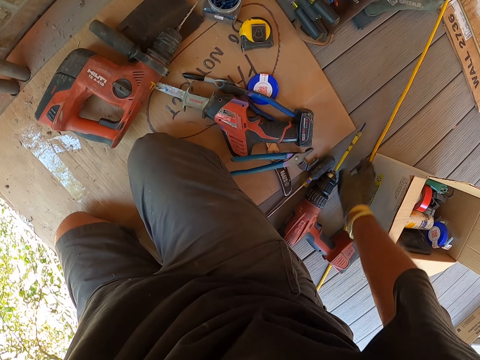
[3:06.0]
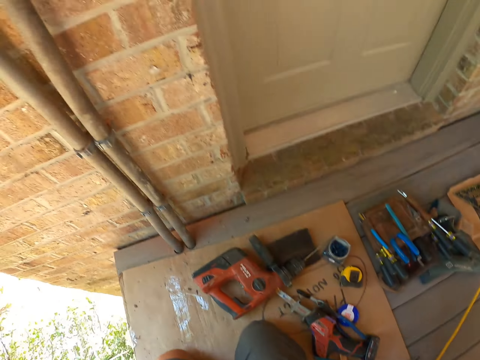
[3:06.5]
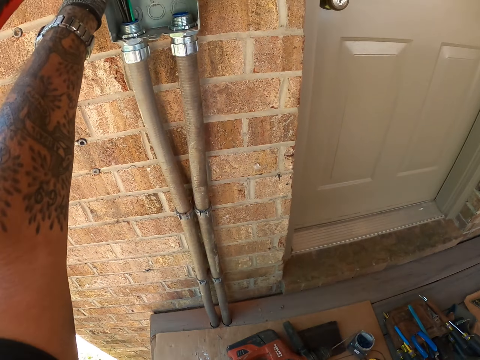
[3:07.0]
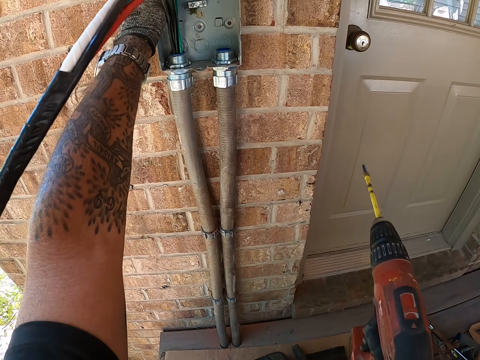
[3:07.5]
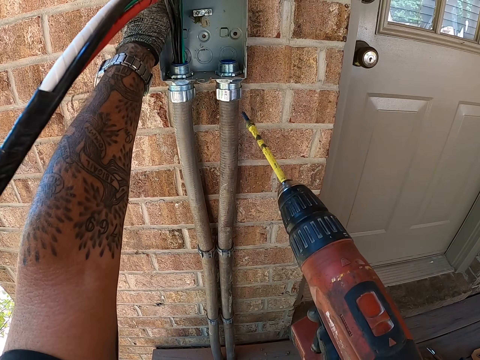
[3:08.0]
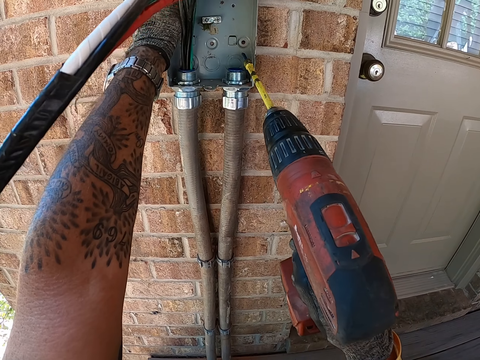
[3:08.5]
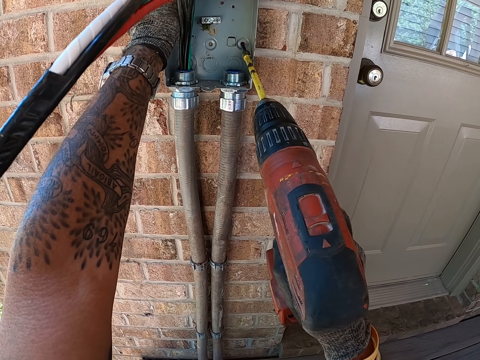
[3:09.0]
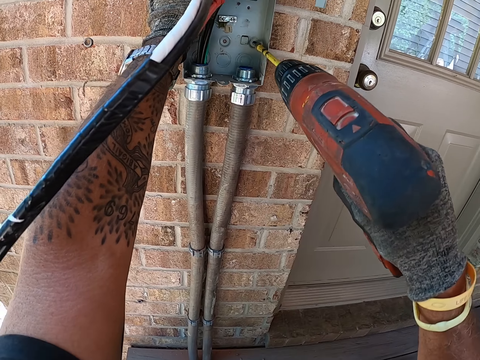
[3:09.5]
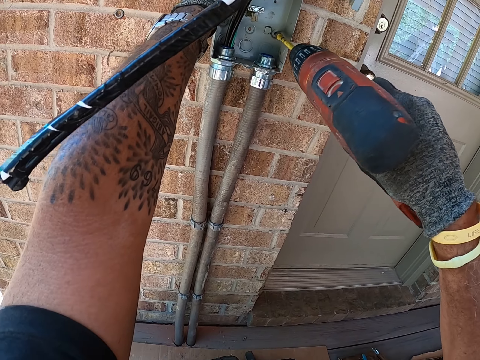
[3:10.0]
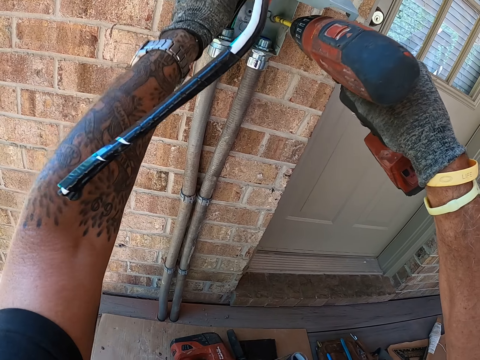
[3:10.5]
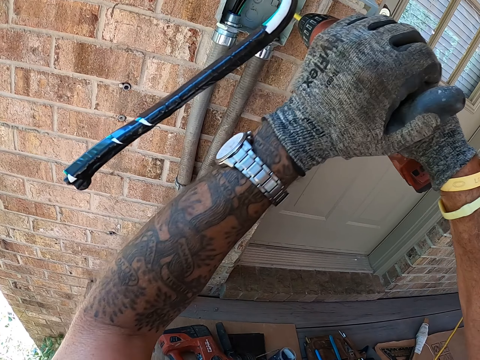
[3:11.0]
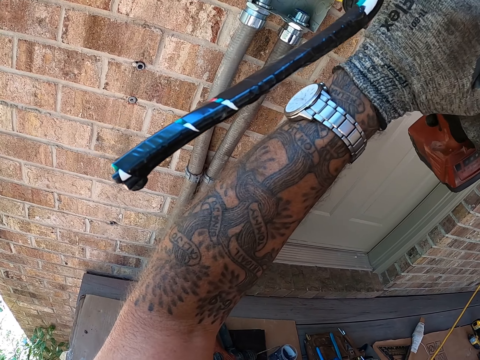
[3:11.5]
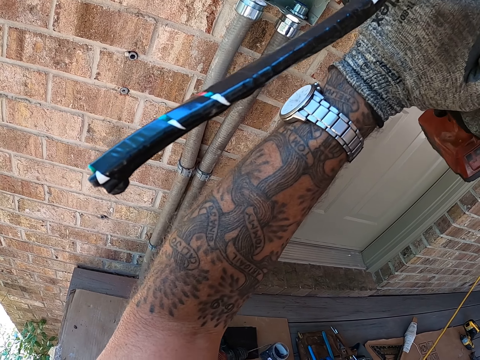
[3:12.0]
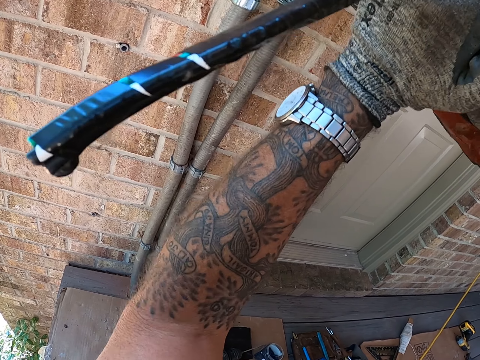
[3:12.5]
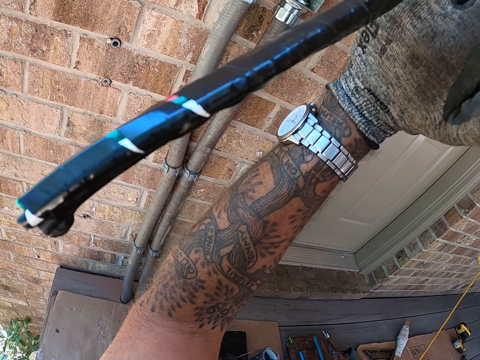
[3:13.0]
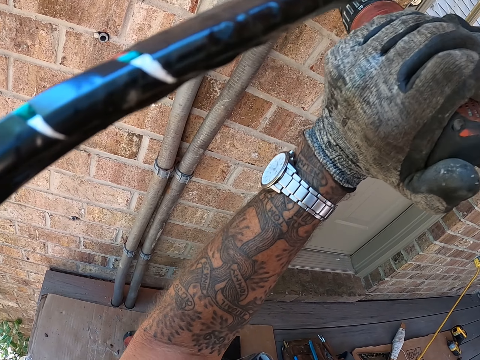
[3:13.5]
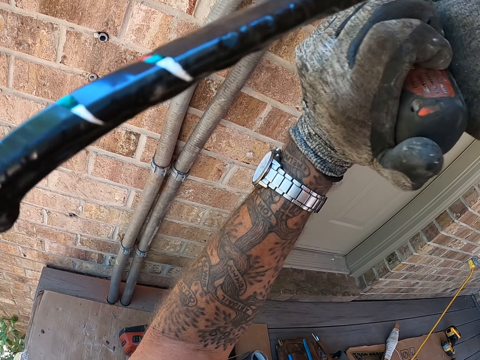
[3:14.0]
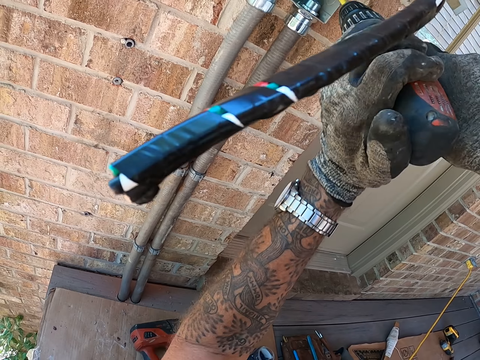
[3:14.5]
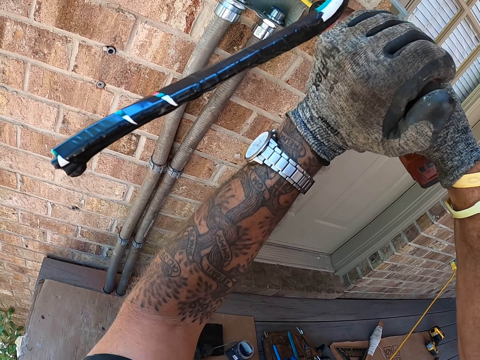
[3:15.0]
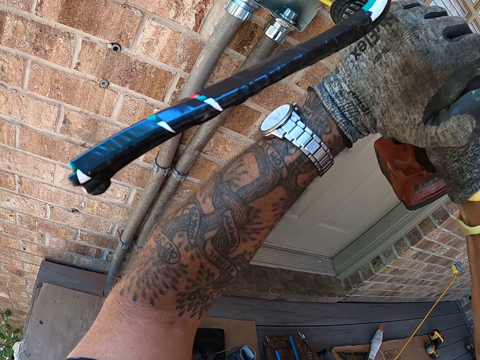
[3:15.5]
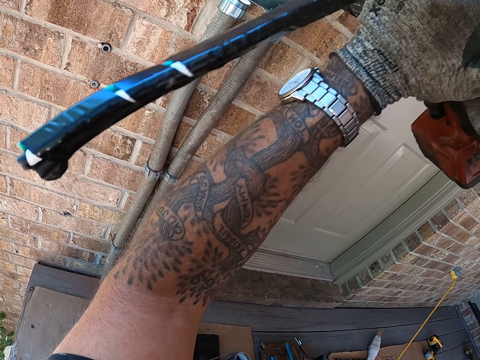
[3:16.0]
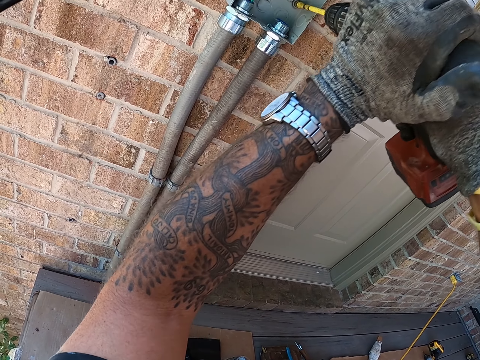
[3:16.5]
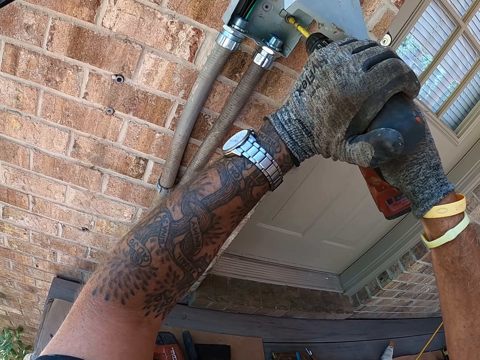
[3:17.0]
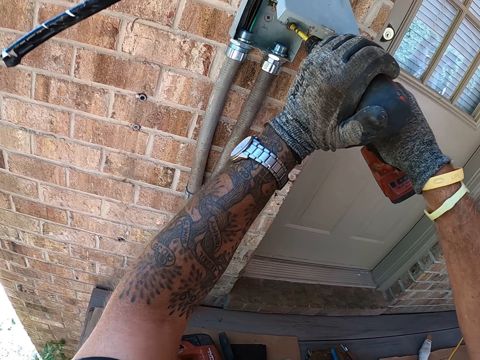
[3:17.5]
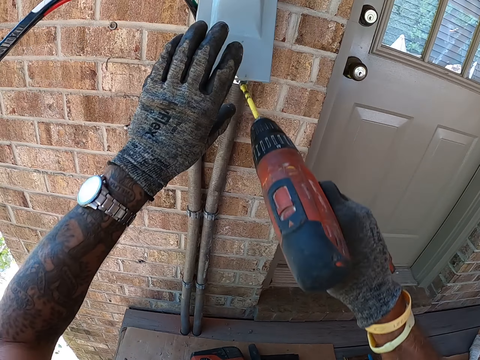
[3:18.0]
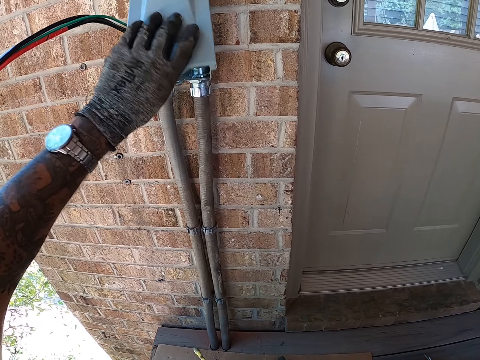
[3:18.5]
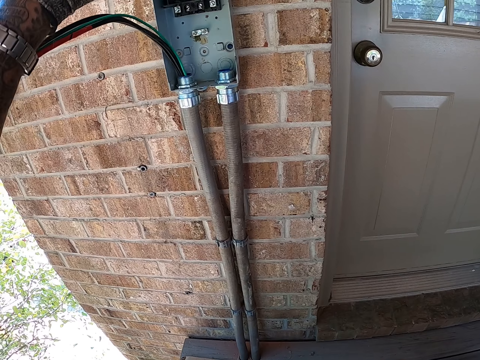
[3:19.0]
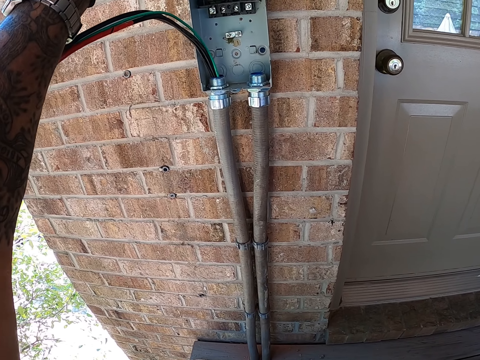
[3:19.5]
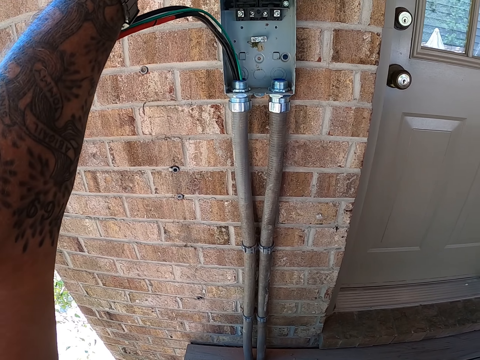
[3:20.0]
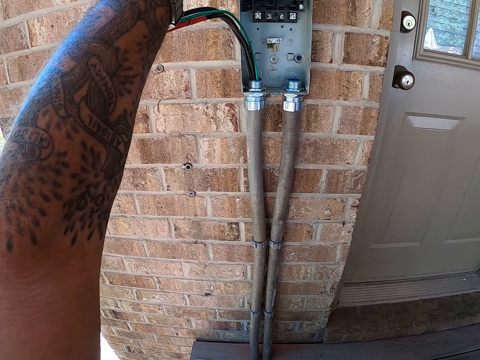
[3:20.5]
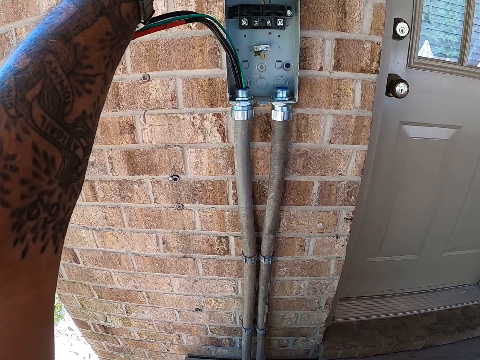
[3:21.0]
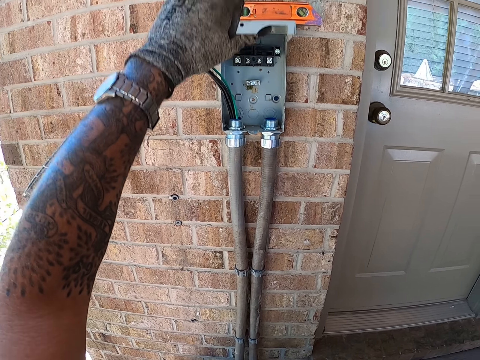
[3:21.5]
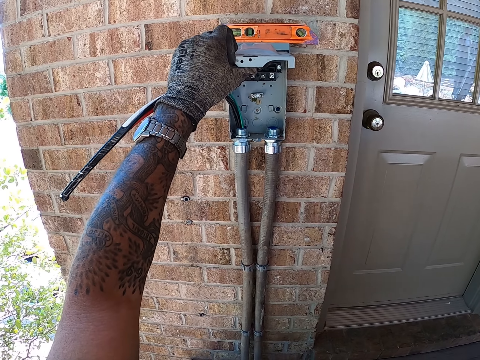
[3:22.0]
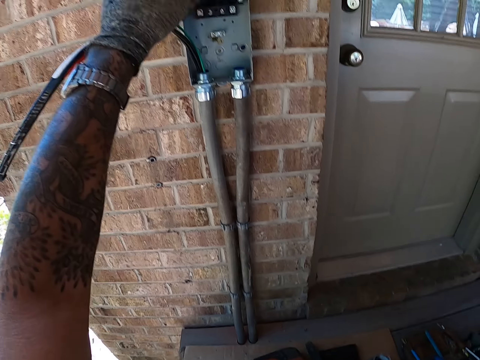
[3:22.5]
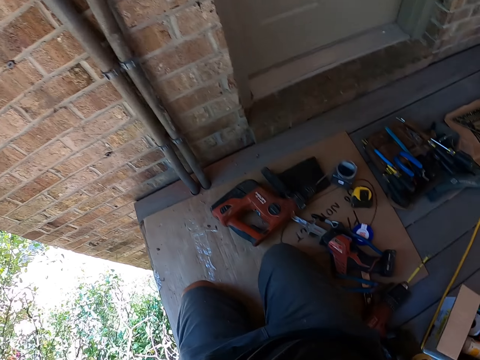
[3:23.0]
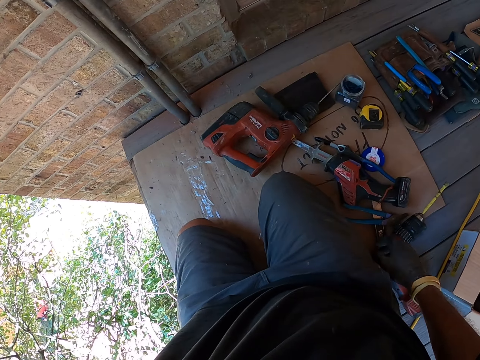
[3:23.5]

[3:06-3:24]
The camera wearer puts something down. They look around and pick up the hand drill on the floor. They put a drill with power drill tool on the meter box. They fix a screw in the box with the hand drill. They remove the meter box cover. They look around.

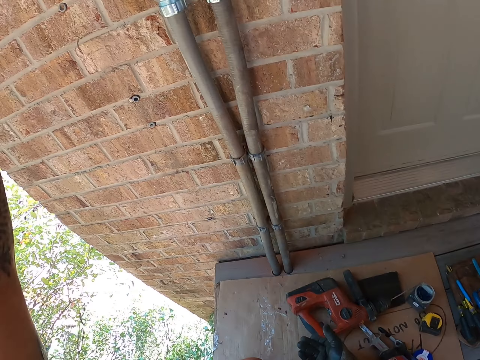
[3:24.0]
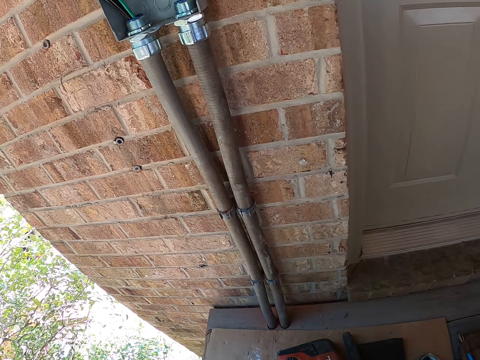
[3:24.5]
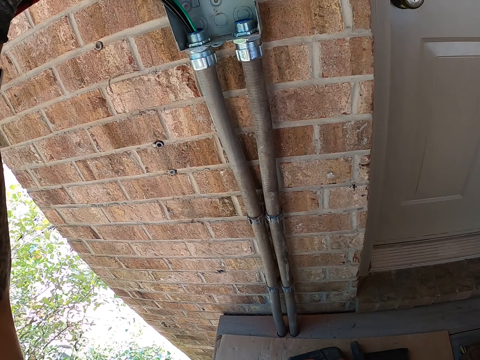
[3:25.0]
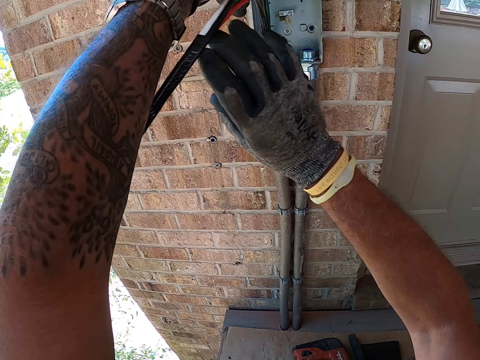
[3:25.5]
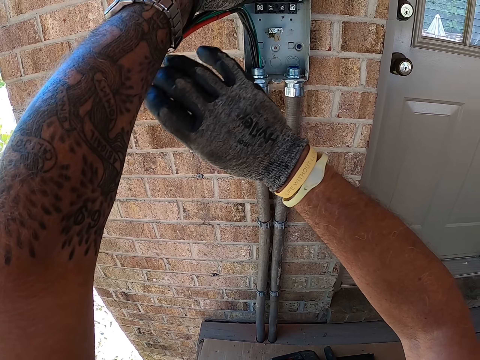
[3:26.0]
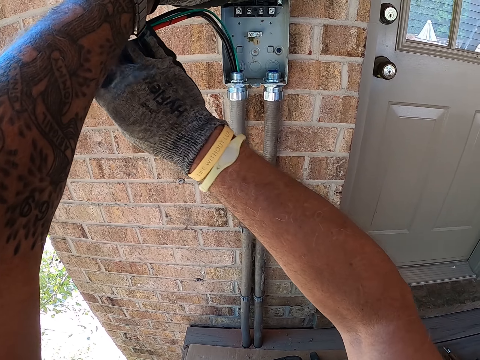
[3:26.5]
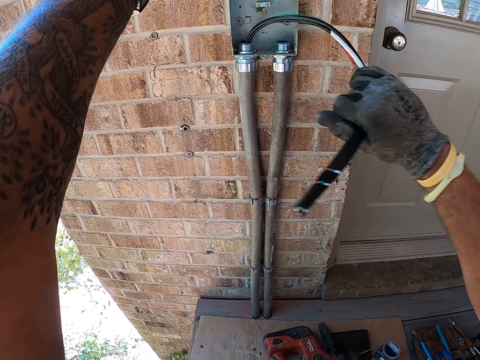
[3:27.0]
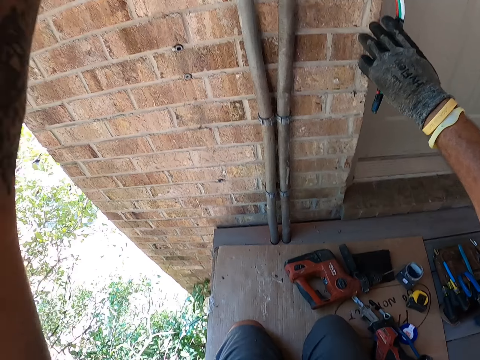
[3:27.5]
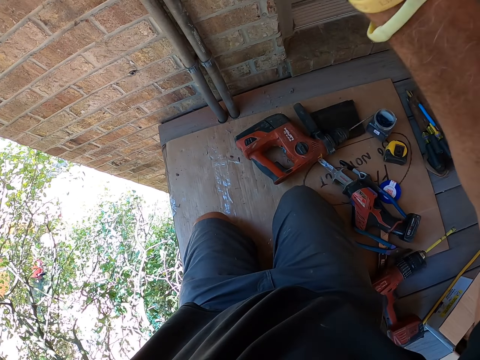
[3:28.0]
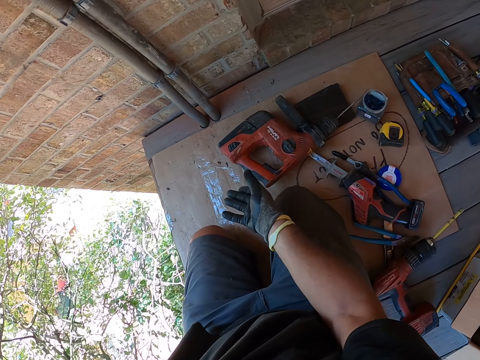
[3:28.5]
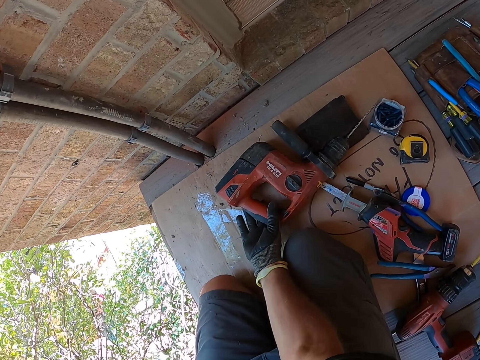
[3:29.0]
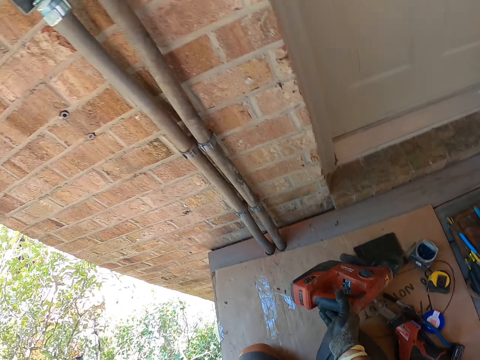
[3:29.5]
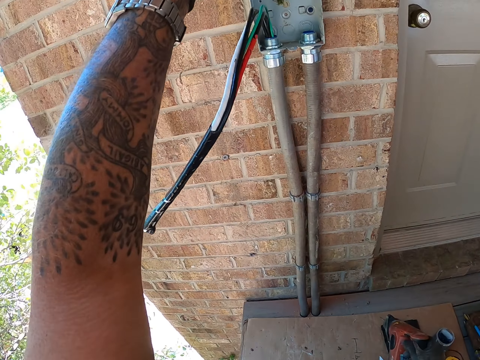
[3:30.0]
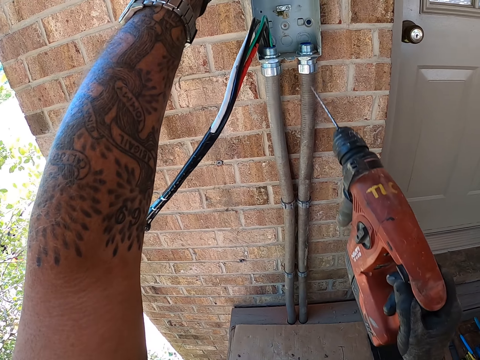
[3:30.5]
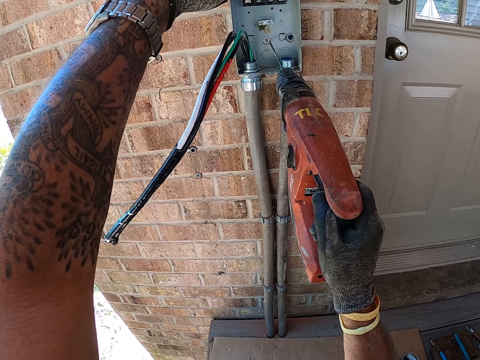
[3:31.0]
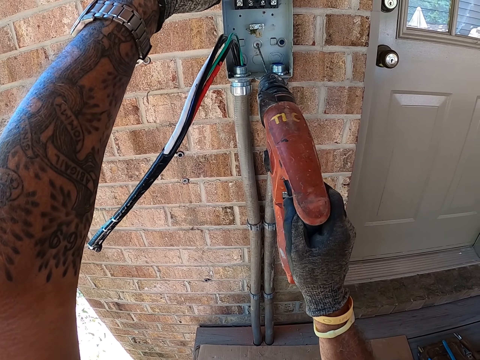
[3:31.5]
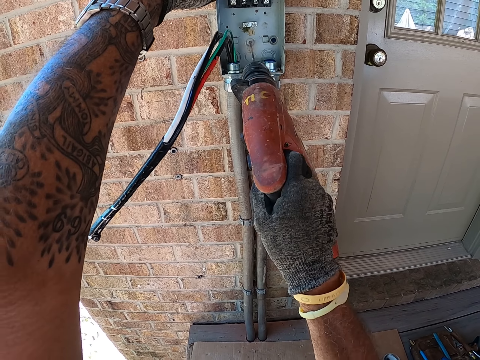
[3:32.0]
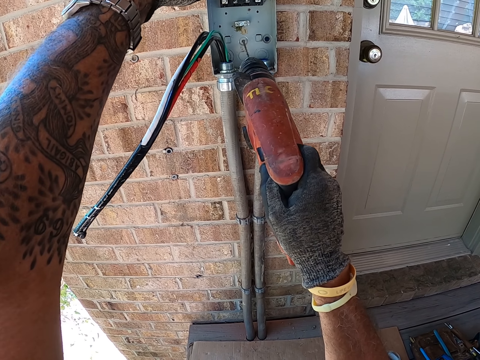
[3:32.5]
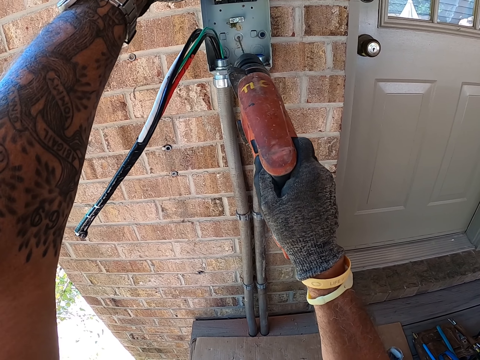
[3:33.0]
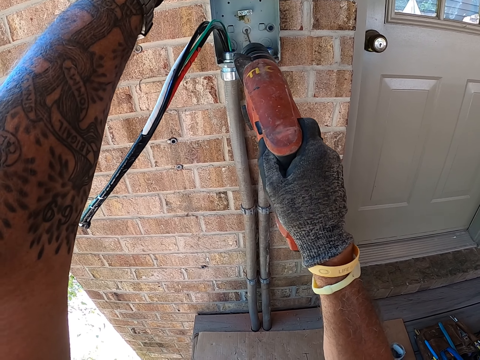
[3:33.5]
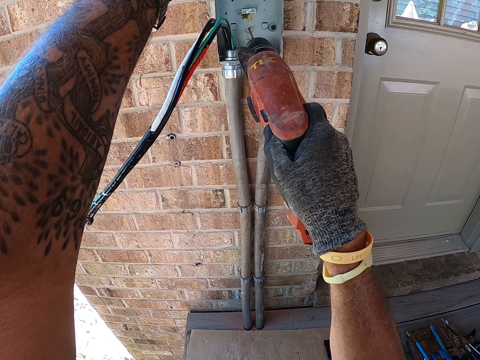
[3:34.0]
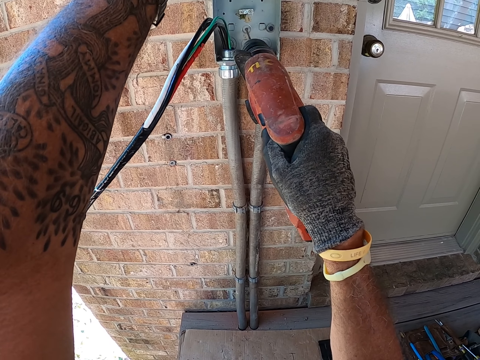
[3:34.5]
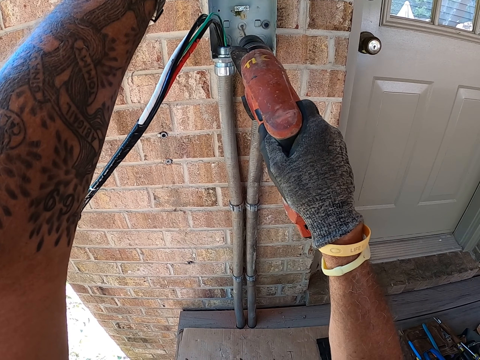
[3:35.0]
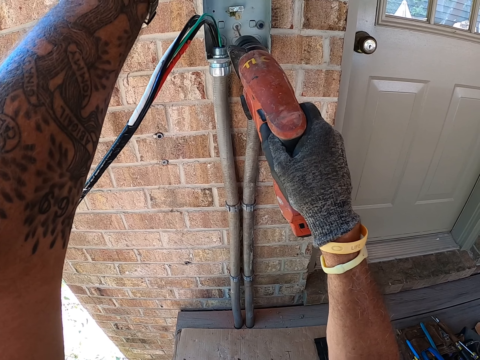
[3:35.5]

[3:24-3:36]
The camera wearer moves their hand. They fix the meter box wires. They move a wire sideways. They pick up the hand drill on the floor. They drill the wall with the hand drill. They drill the meter box with the power drill.
